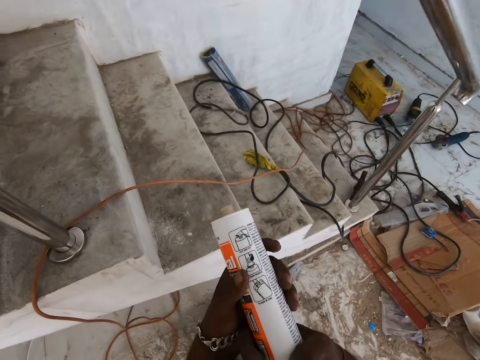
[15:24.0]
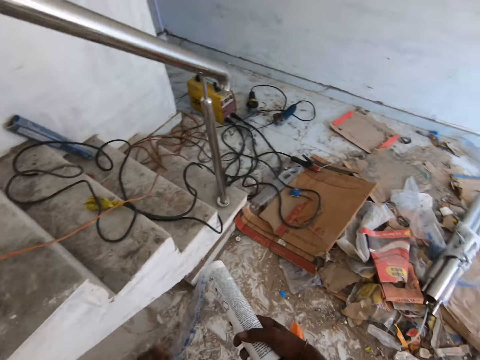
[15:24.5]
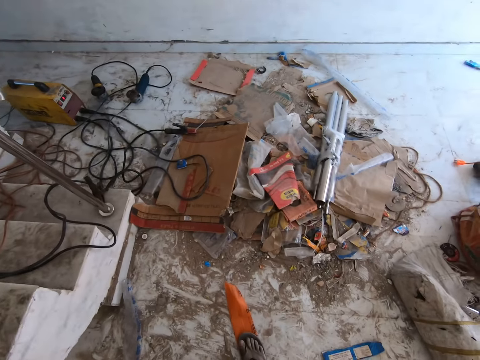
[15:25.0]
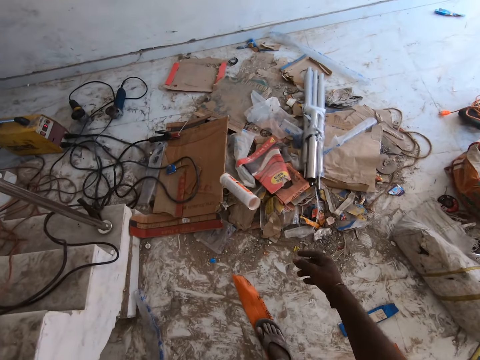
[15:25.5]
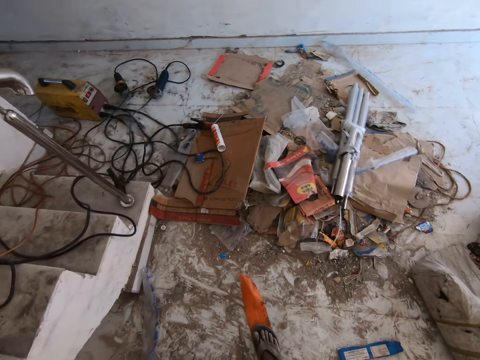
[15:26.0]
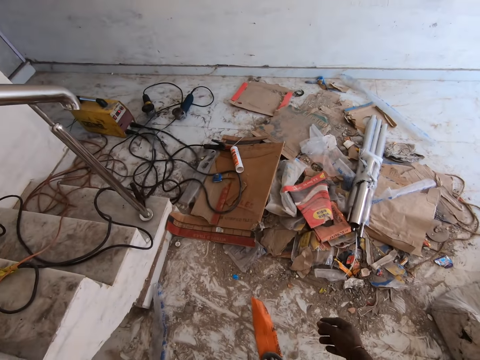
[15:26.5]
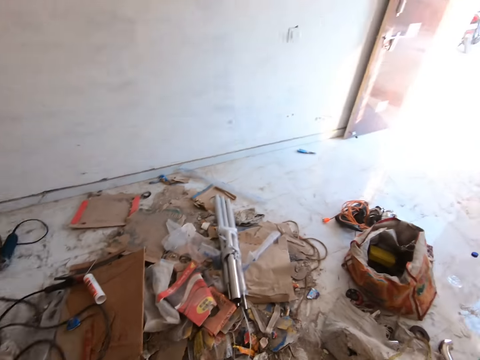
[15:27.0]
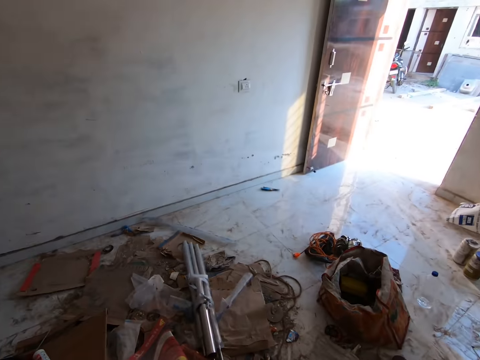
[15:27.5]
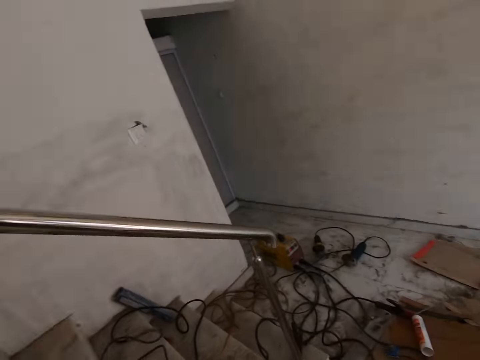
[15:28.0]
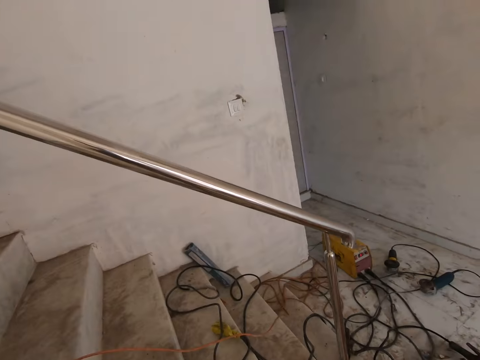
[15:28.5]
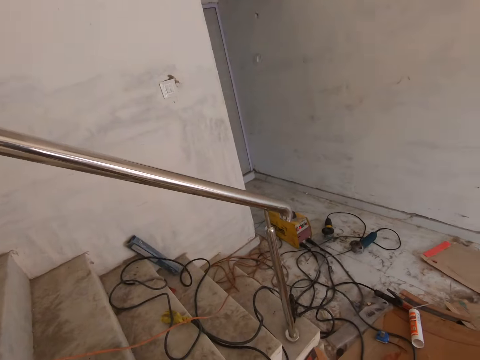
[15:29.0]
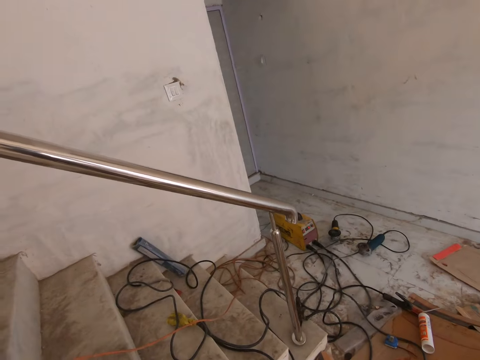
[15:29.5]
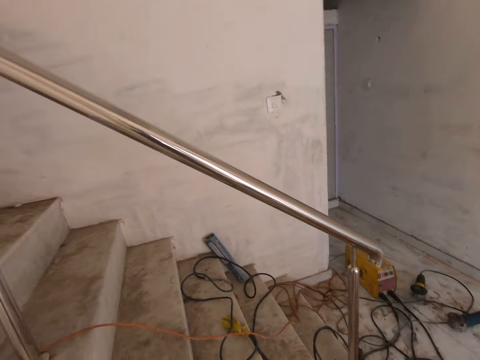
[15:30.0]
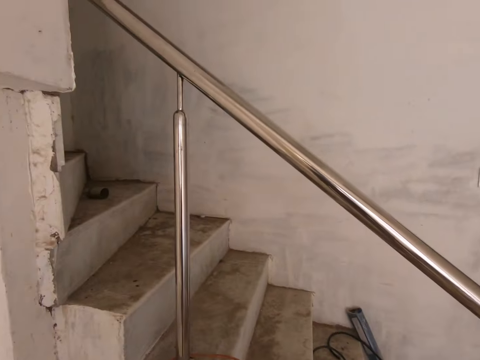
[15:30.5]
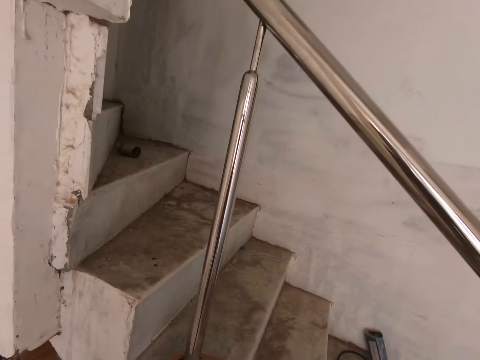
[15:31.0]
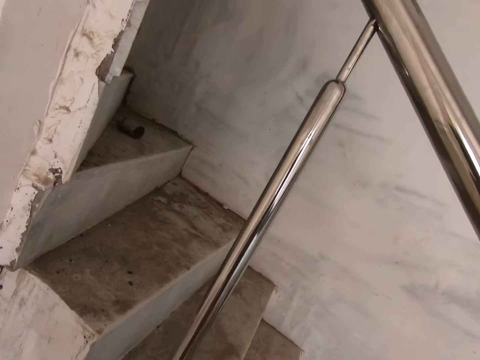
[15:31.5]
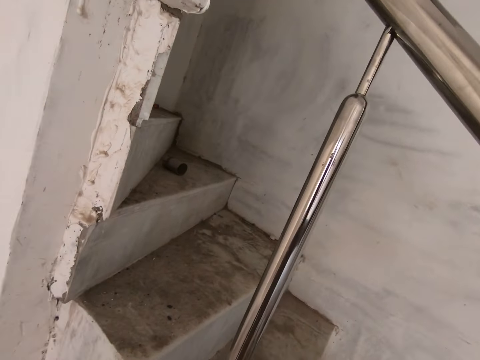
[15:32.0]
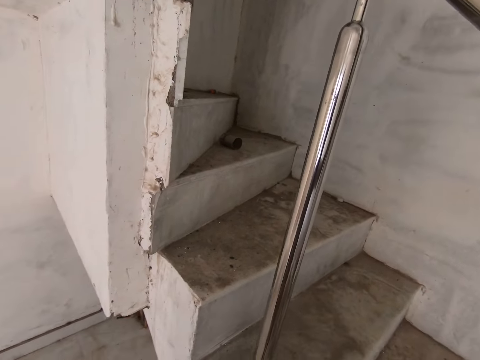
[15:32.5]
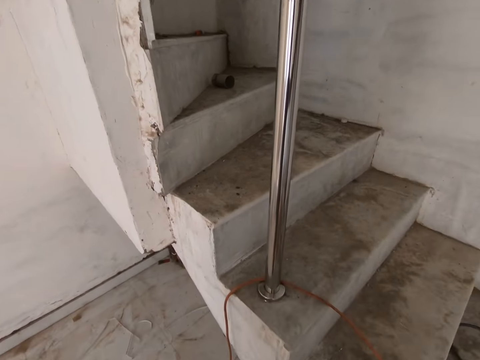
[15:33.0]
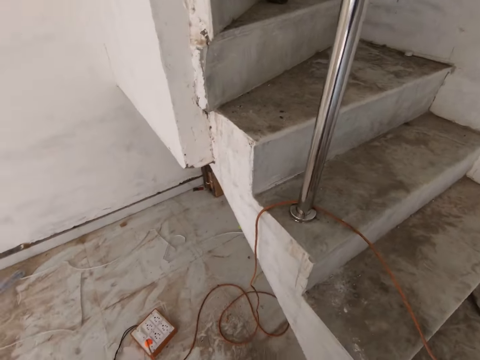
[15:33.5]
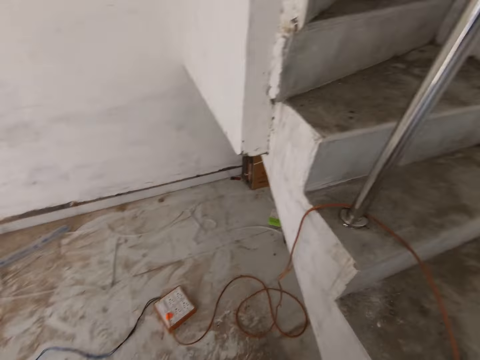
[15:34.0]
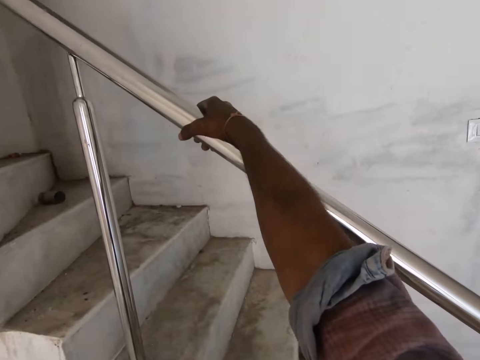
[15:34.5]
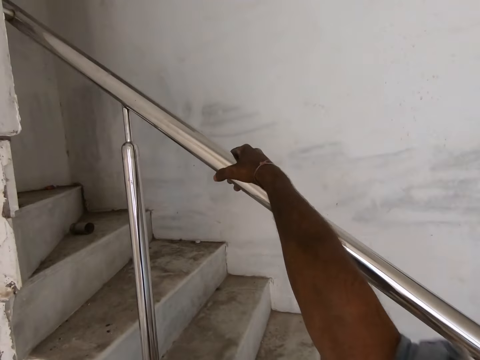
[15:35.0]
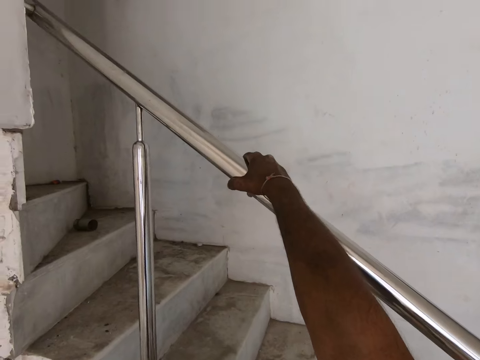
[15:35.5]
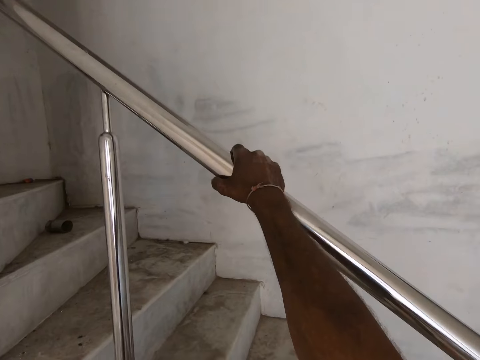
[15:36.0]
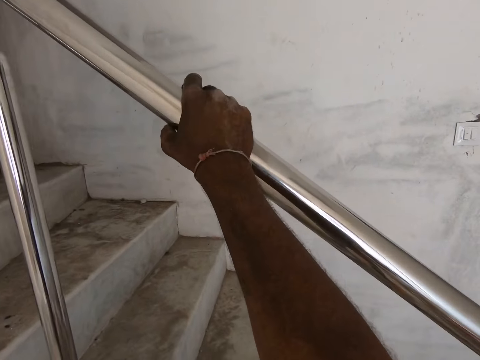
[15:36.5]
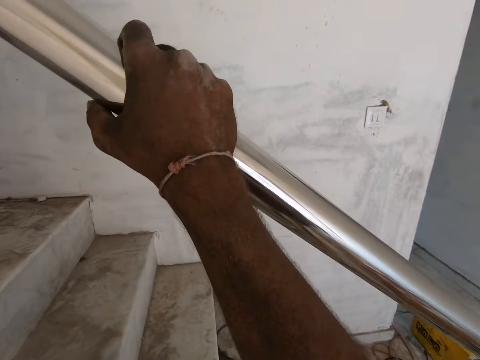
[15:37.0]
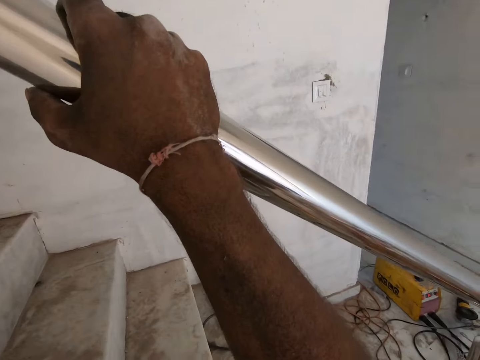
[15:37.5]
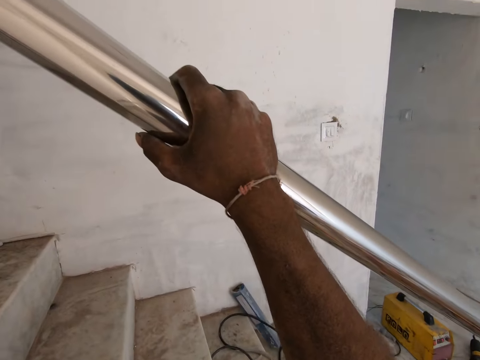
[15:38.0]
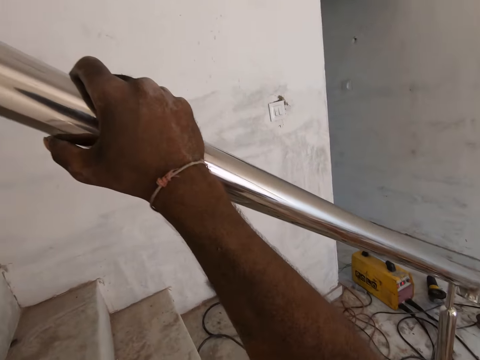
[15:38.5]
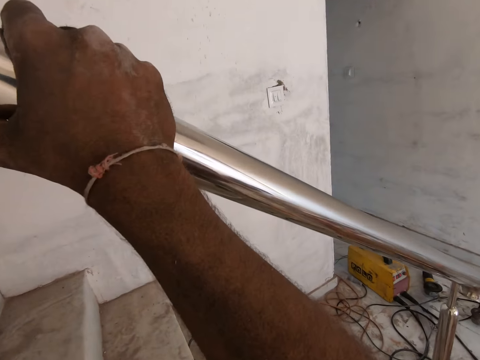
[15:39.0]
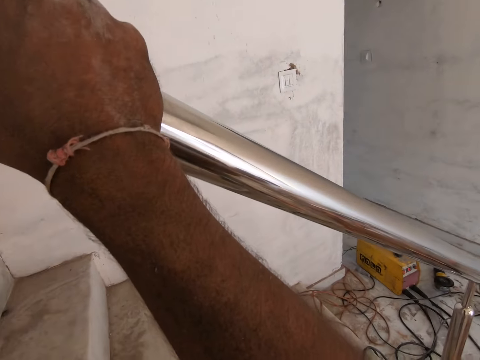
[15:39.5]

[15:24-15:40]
The camera wearer throws the container with his right hand. He looks around. He looks at the stairs. He looks at the stairs again. He holds the rail or stair handle with his right hand. He holds the stair handle with the right hand again.

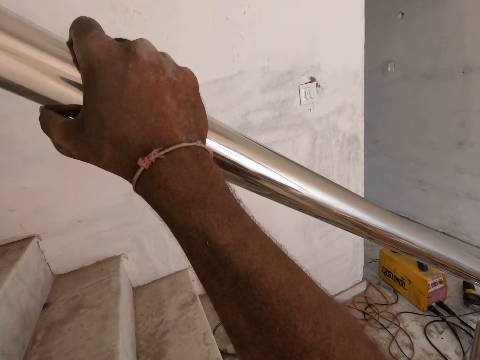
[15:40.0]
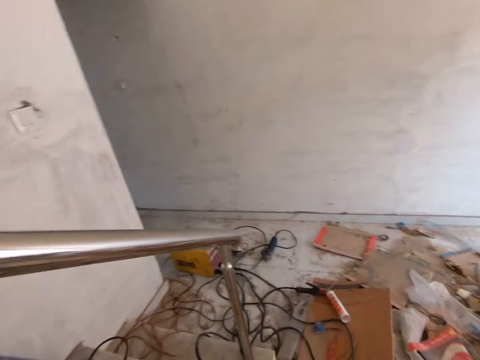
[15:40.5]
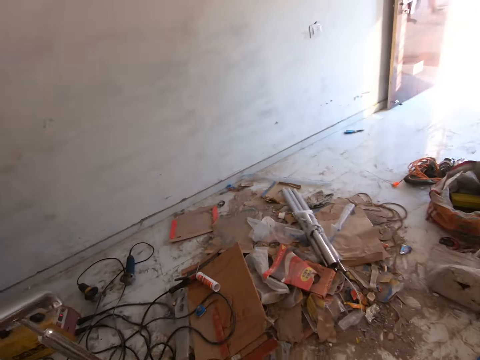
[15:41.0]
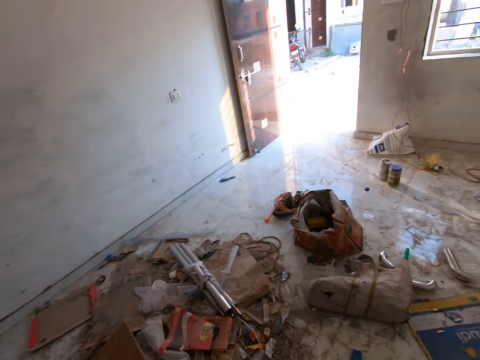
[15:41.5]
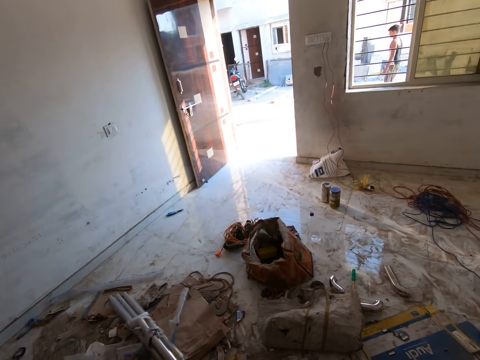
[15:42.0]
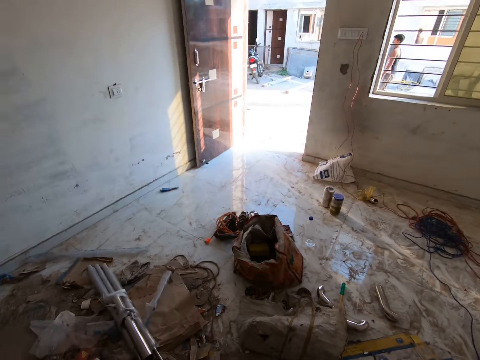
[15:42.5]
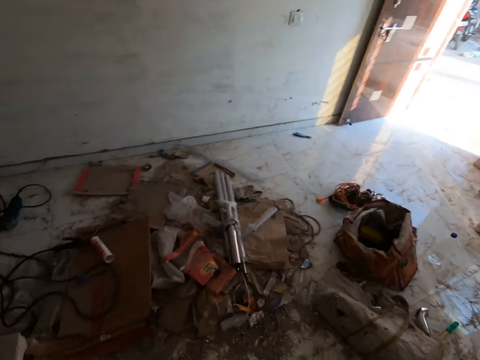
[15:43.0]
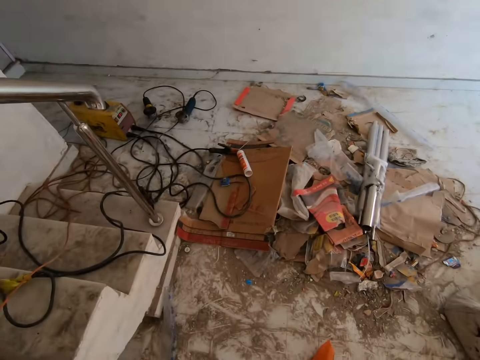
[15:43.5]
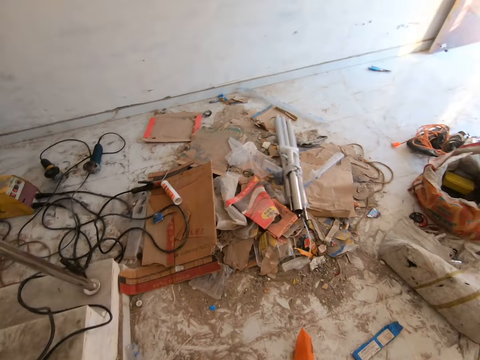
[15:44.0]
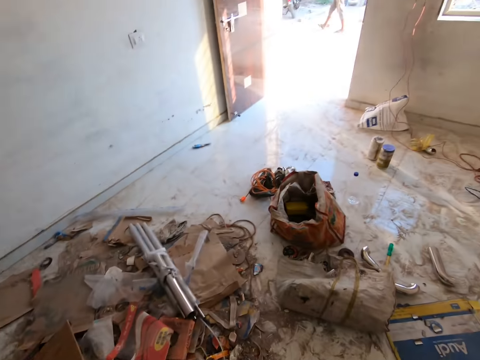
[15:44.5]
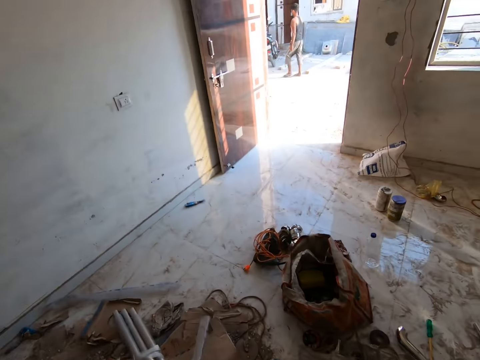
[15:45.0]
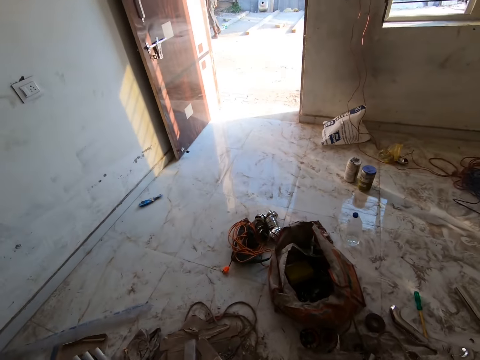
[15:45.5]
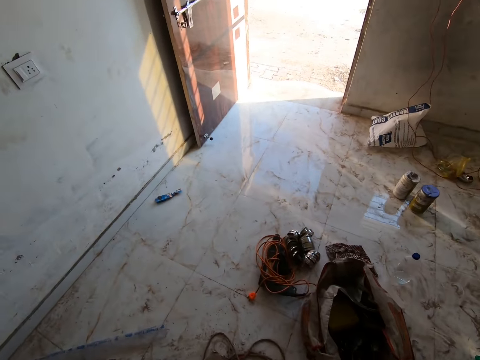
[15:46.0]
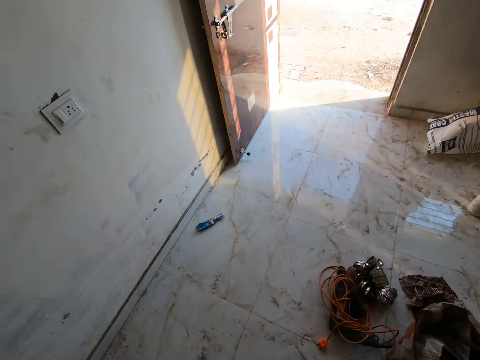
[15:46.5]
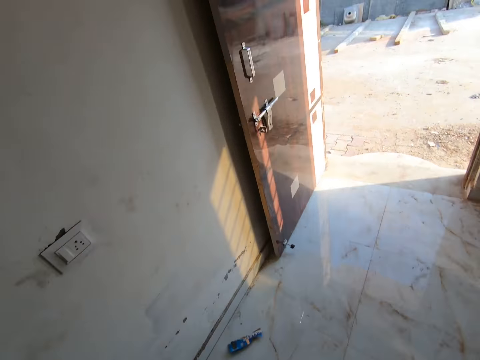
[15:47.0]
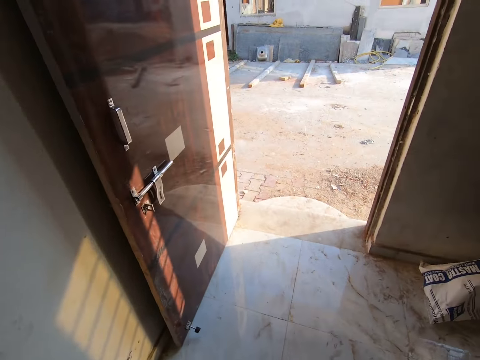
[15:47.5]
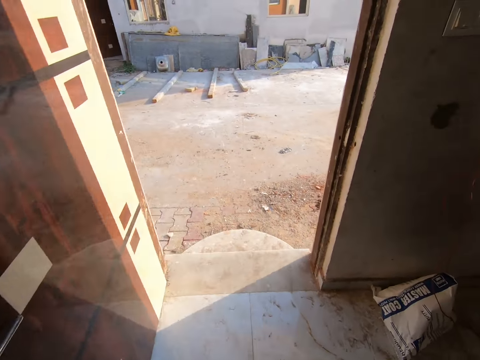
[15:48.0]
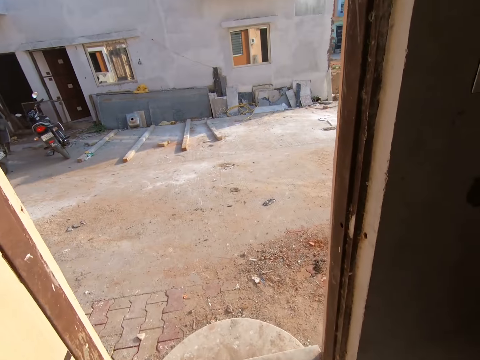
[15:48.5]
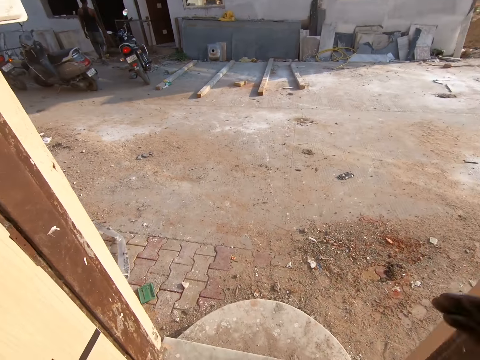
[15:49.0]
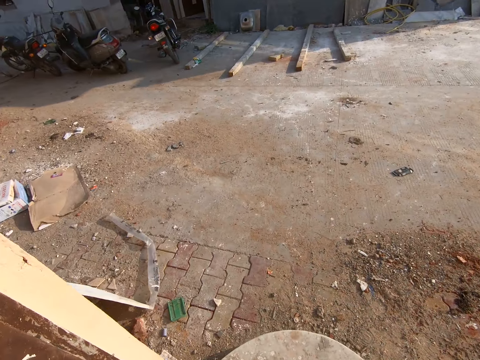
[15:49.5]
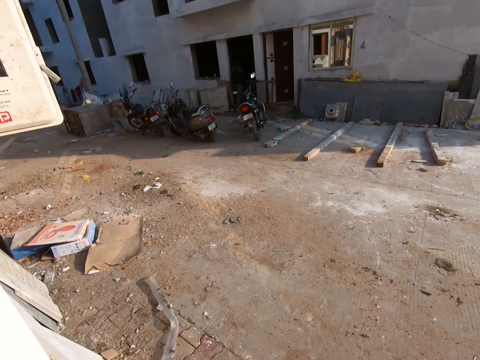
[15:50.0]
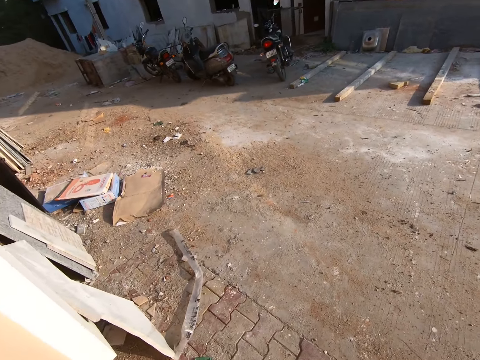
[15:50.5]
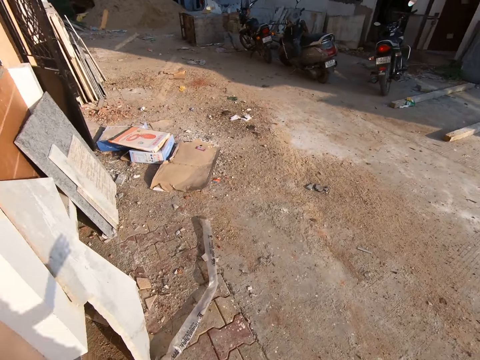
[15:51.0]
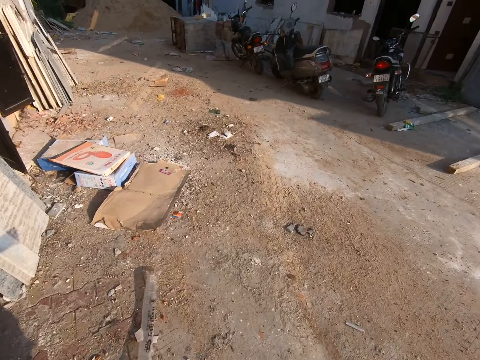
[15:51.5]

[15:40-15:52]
The camera wearer looks at the stair handle. They look at the floor. A man walks past the camera wearer. The camera wearer looks outside. They look around. They walk outside. They look at the ground.
